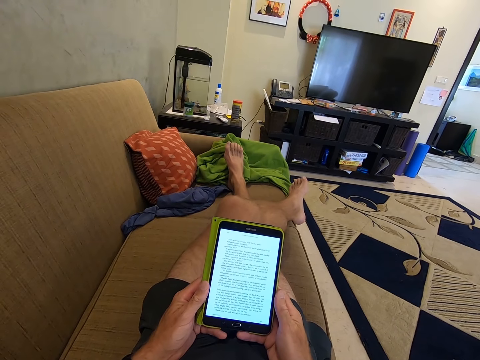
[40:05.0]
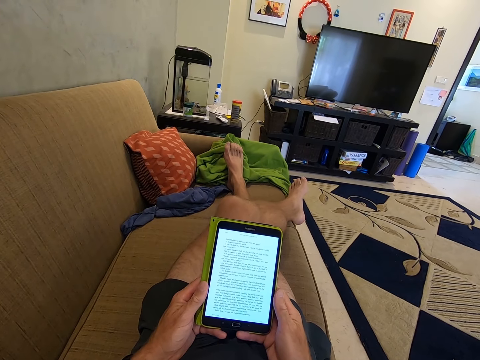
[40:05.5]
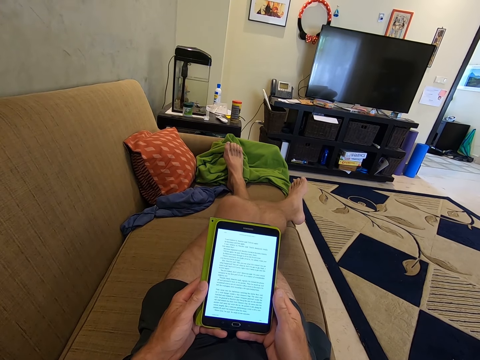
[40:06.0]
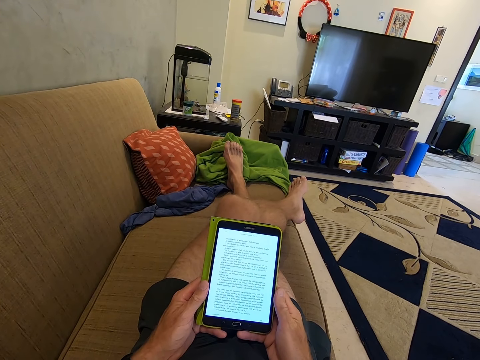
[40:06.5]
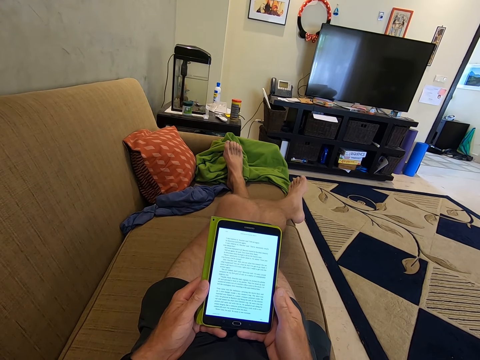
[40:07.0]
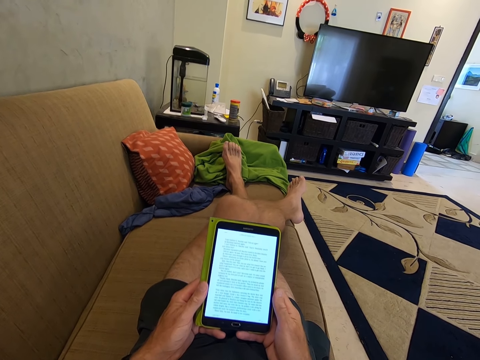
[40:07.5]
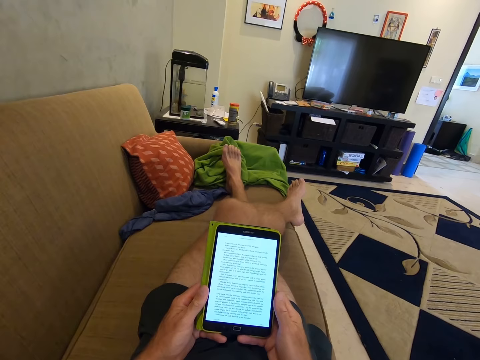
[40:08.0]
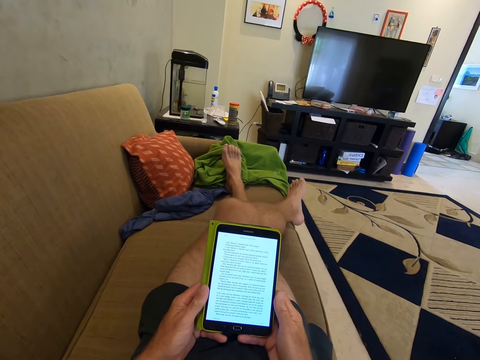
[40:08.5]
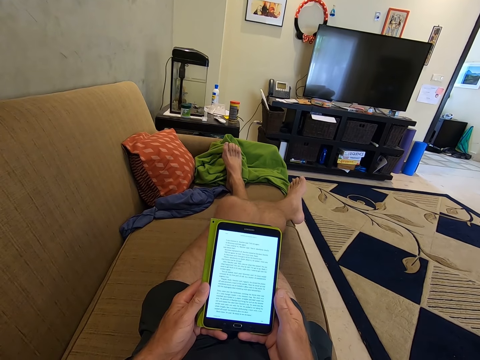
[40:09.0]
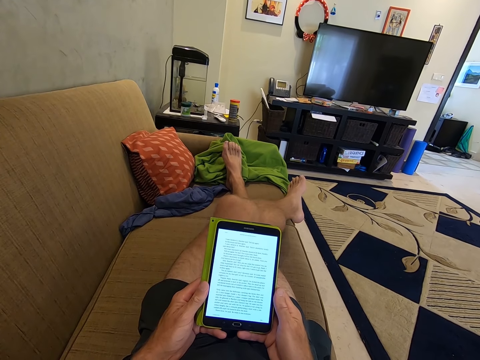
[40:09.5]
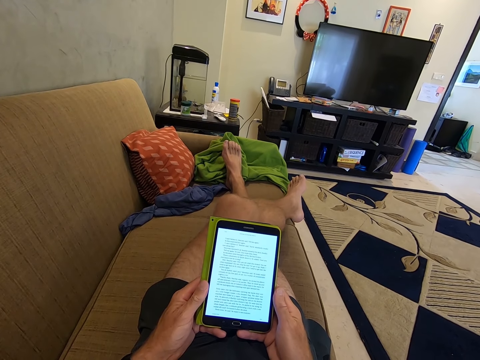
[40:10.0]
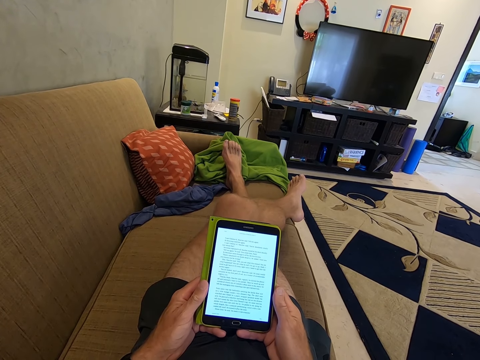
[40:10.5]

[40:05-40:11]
The camera wearer looks at their phone.

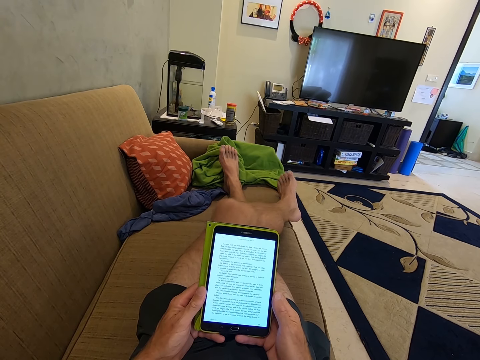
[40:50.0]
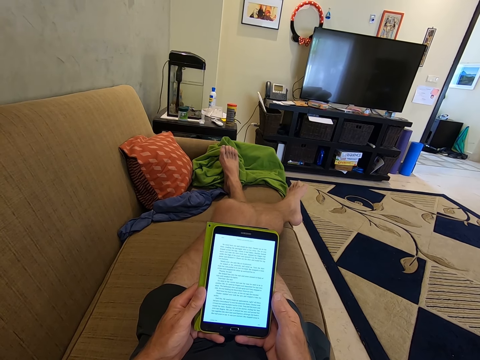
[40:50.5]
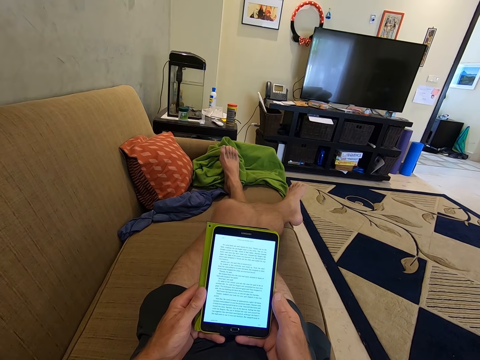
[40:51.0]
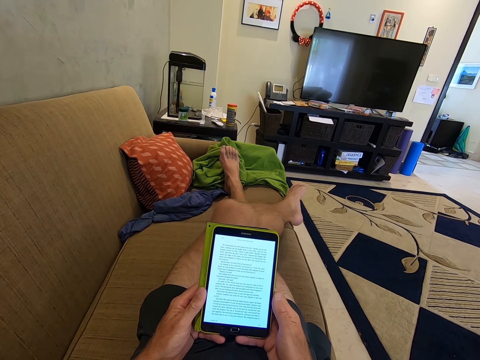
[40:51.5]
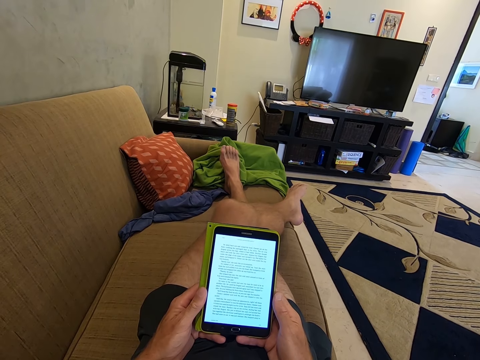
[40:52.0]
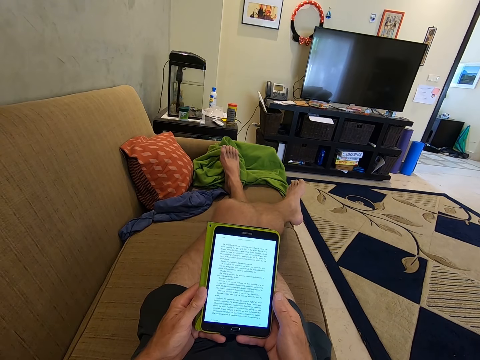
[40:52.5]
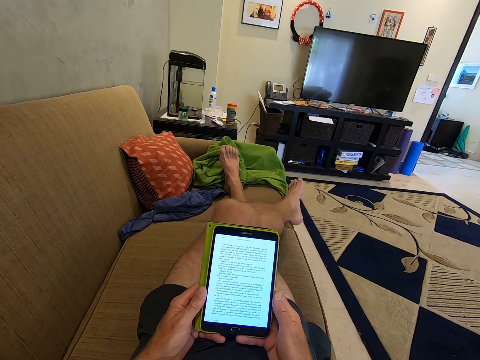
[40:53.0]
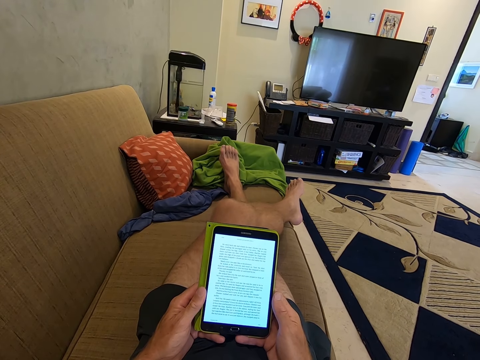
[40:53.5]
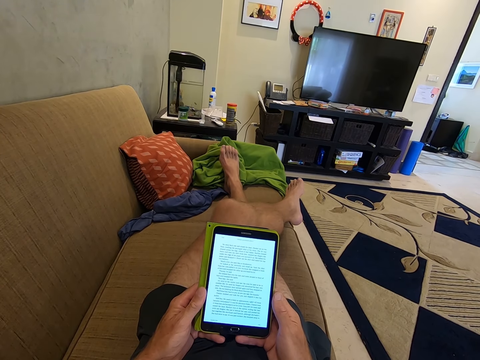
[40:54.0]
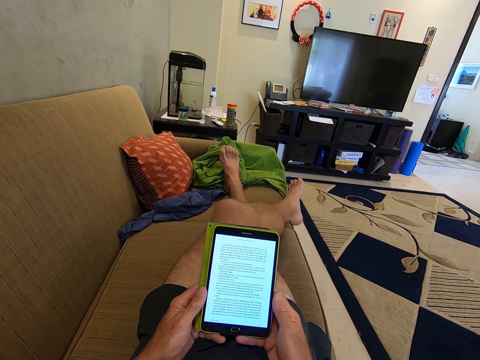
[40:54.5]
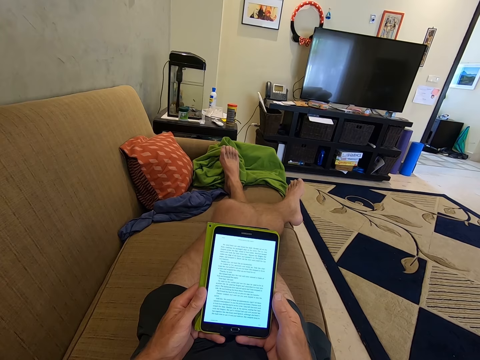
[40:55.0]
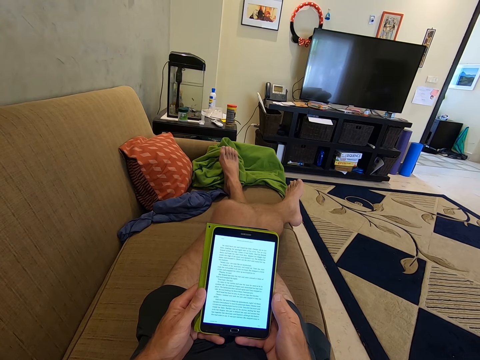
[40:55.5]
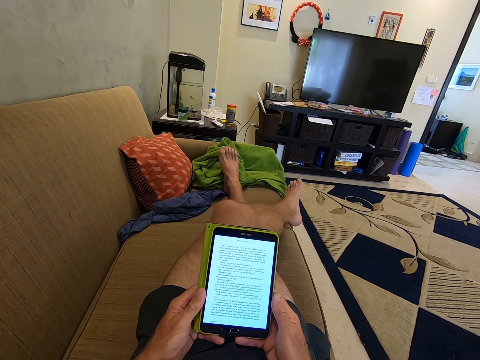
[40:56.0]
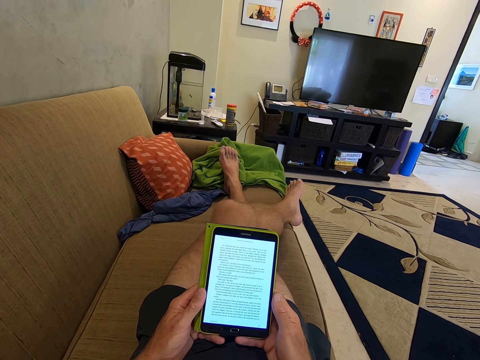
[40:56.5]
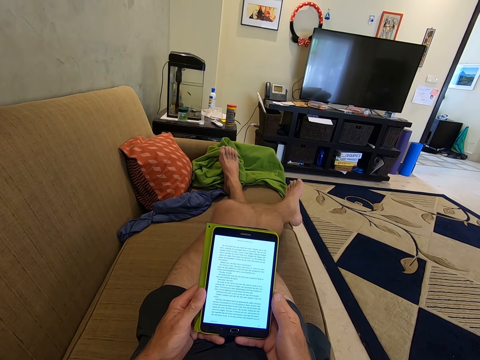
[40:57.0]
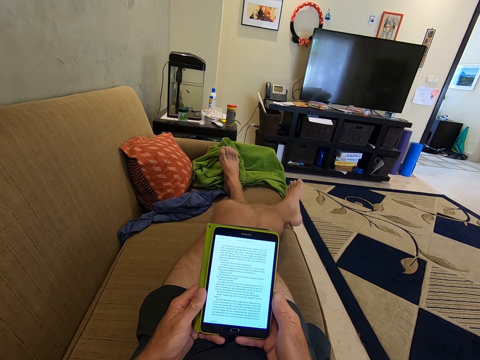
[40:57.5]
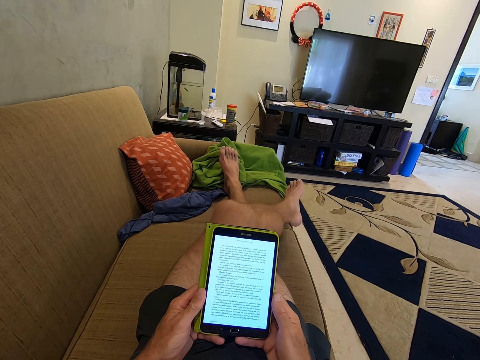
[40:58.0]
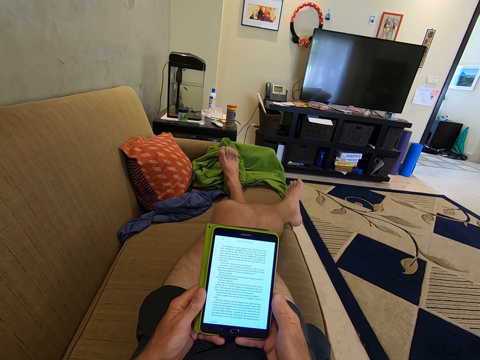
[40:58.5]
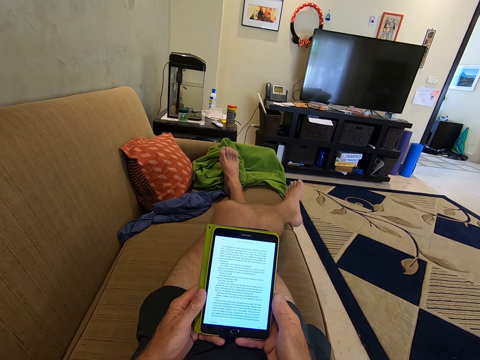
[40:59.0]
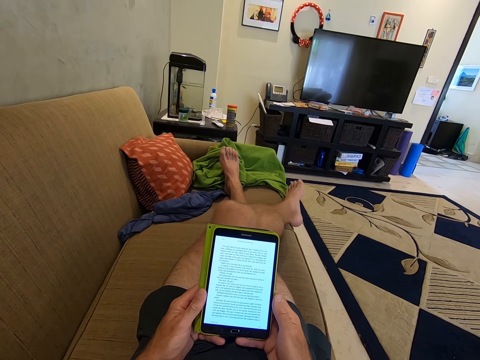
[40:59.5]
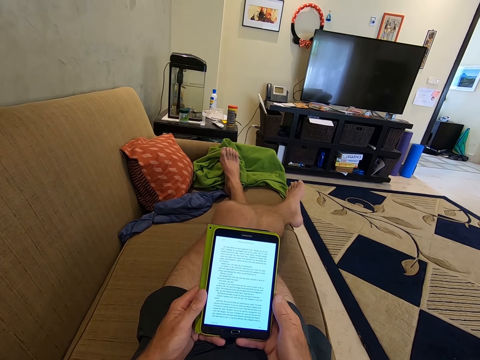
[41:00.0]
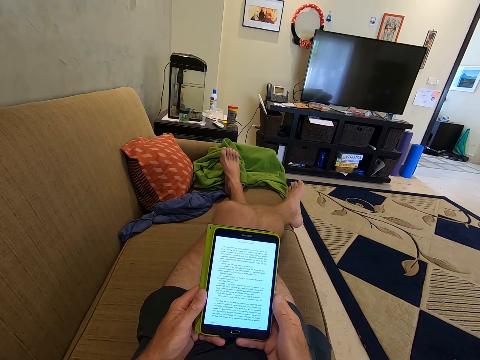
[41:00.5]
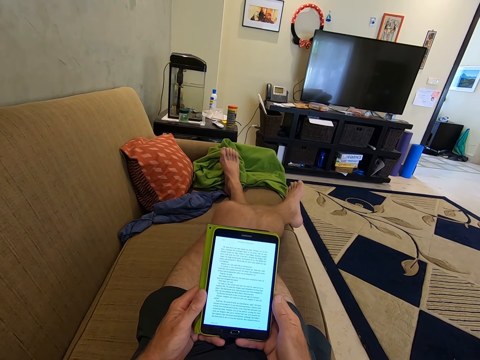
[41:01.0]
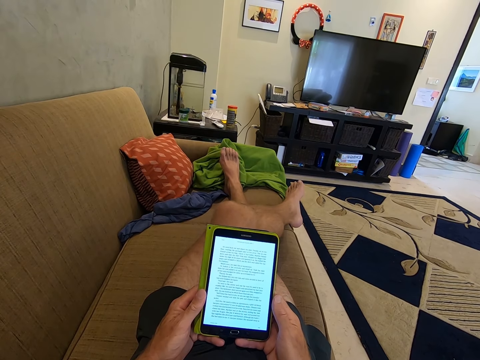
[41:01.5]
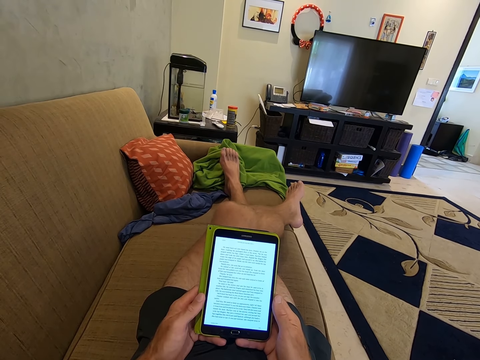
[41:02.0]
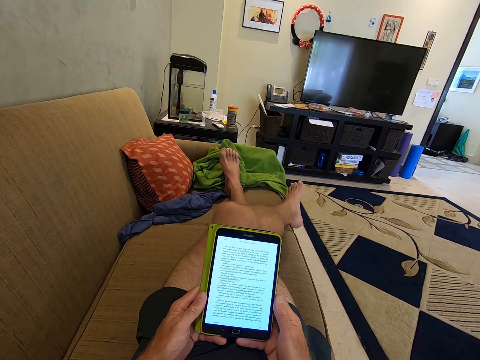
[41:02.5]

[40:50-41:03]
The camera wearer stares at the tablet phone. They stare at the tablet phone again.

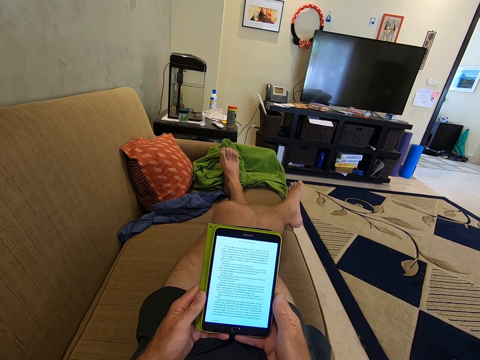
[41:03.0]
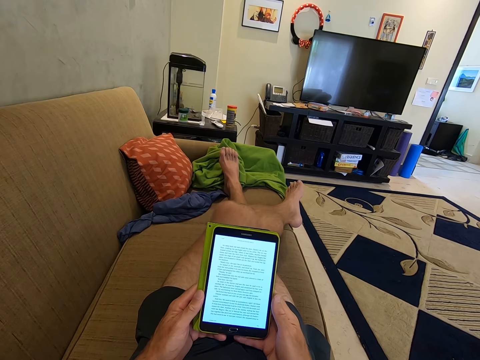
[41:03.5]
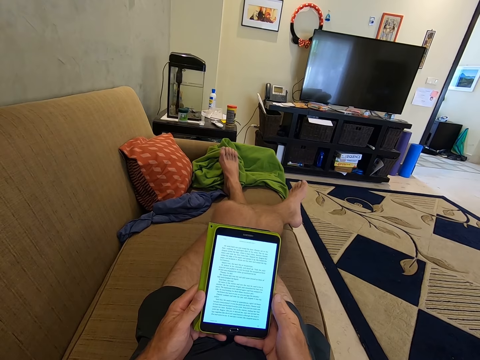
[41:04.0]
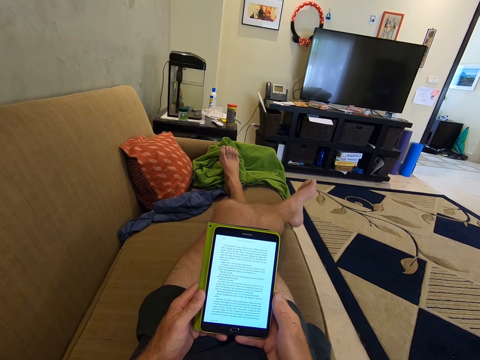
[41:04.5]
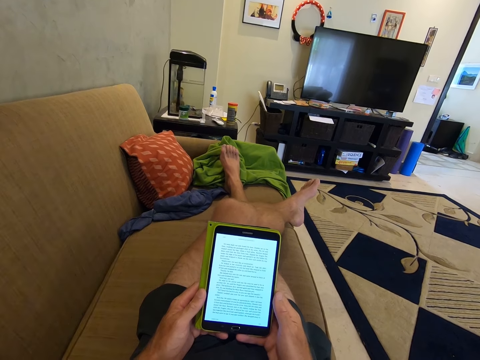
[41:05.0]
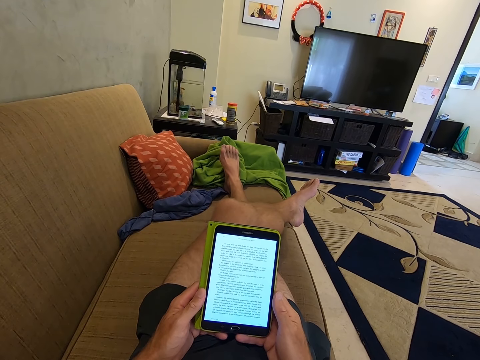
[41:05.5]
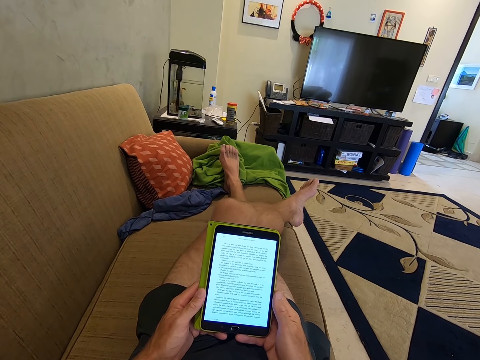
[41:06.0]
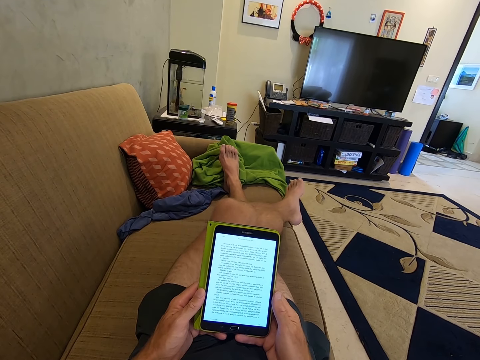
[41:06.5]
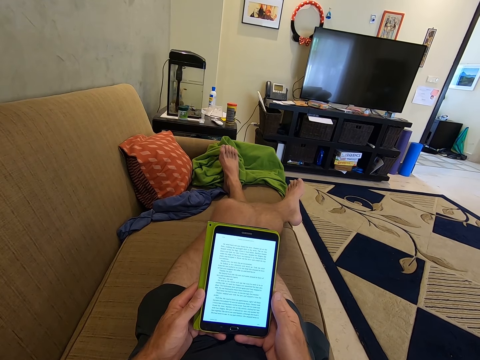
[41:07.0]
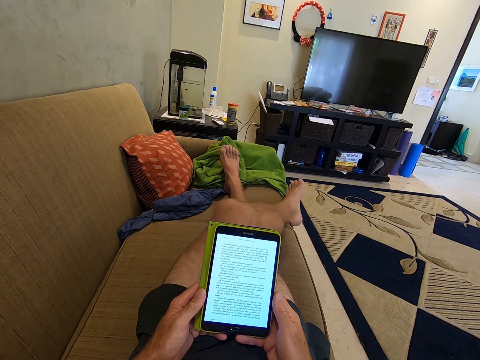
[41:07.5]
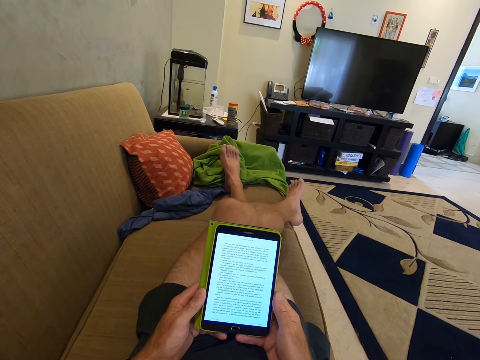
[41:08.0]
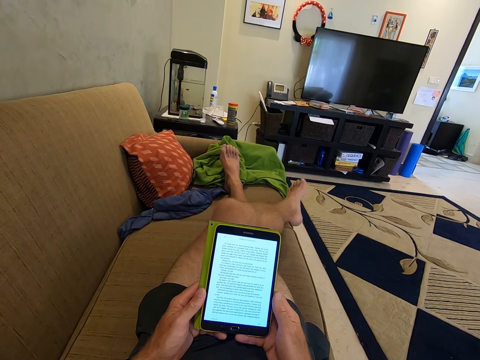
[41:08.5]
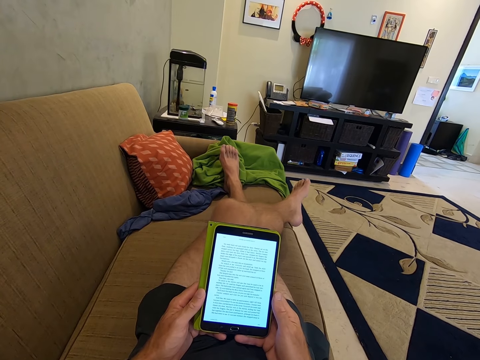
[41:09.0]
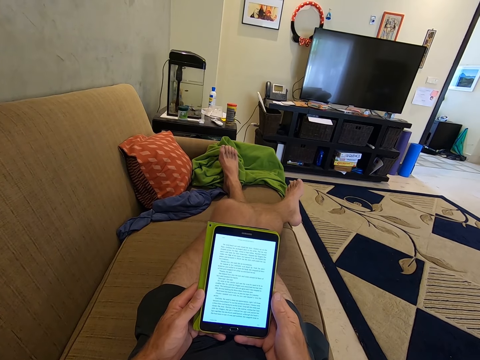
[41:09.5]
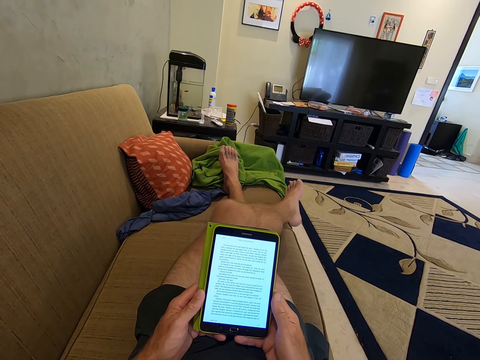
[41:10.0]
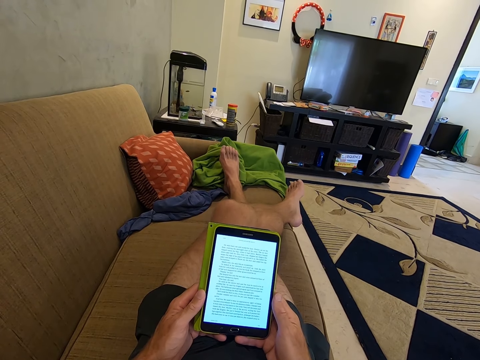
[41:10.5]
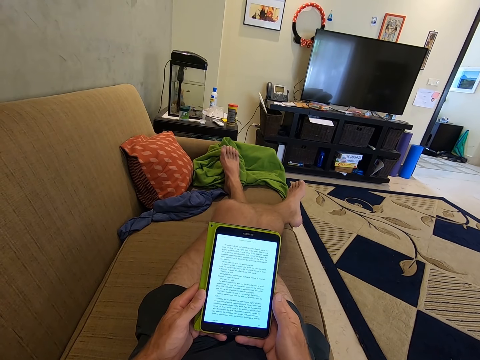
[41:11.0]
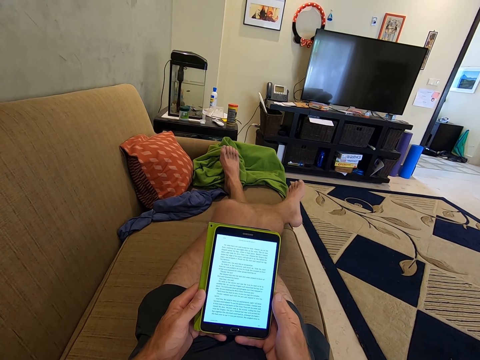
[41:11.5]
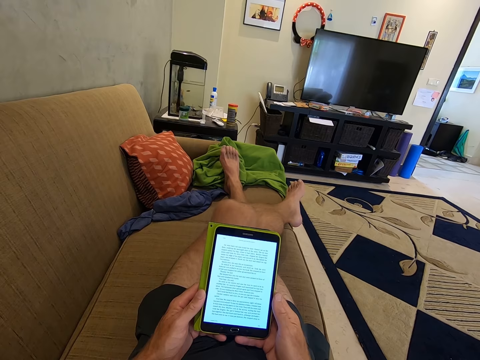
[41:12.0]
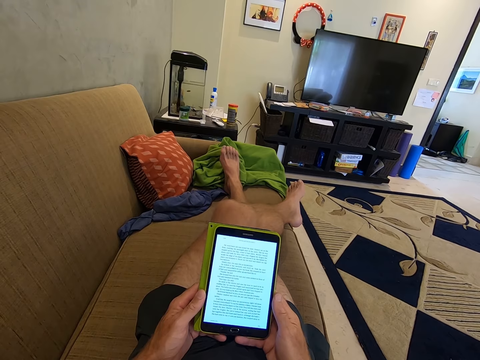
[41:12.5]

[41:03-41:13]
The camera wearer stares at the tablet phone.
